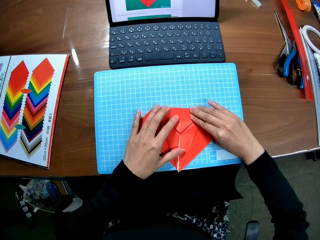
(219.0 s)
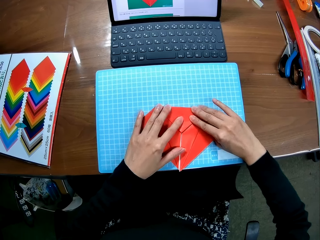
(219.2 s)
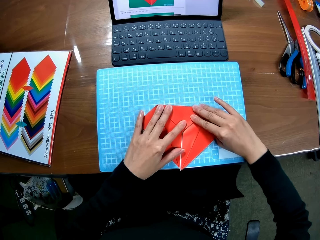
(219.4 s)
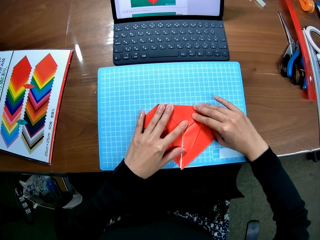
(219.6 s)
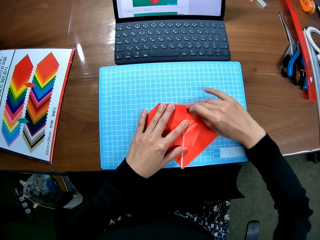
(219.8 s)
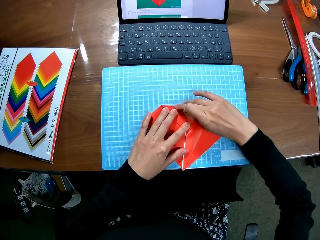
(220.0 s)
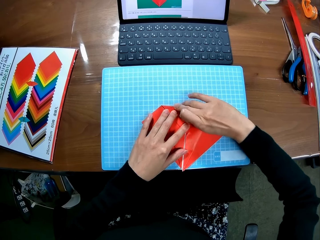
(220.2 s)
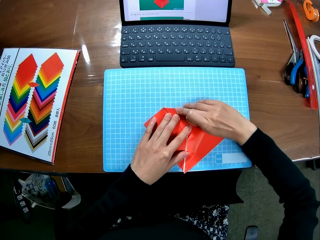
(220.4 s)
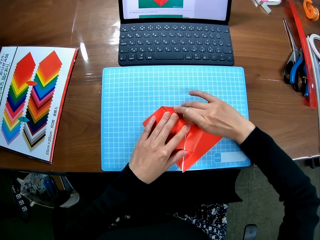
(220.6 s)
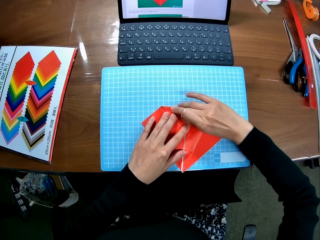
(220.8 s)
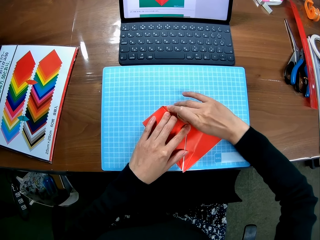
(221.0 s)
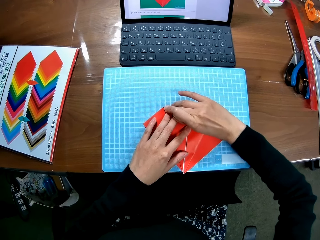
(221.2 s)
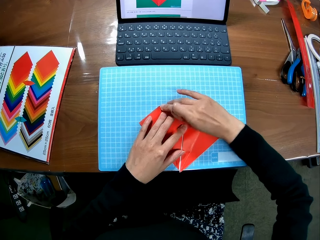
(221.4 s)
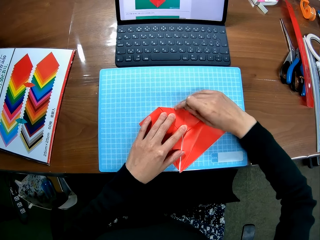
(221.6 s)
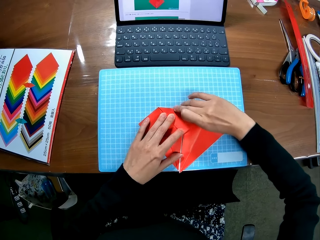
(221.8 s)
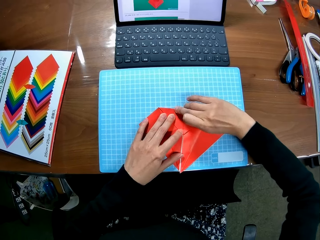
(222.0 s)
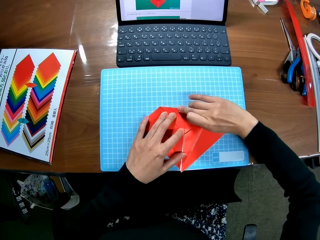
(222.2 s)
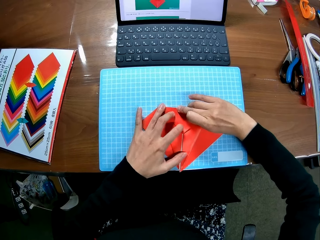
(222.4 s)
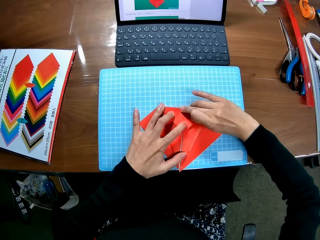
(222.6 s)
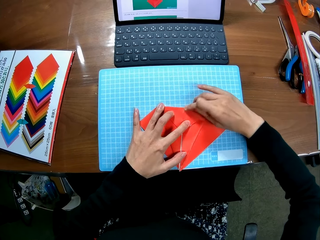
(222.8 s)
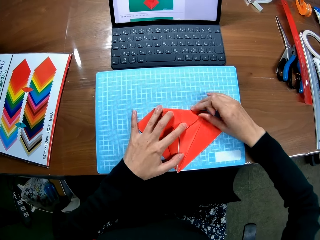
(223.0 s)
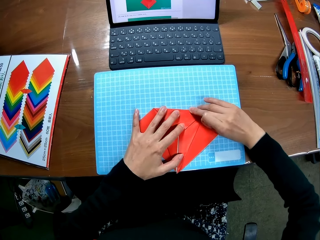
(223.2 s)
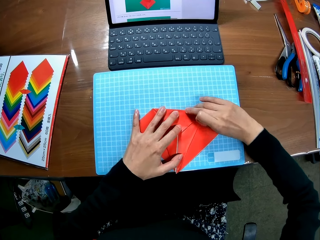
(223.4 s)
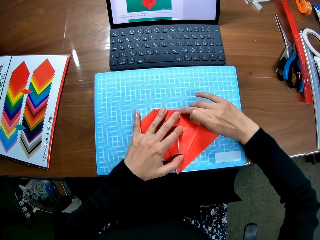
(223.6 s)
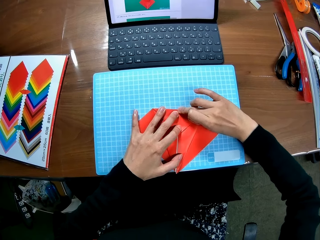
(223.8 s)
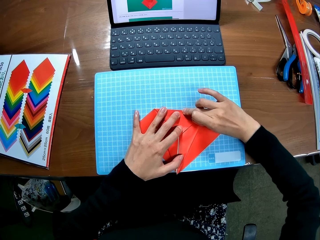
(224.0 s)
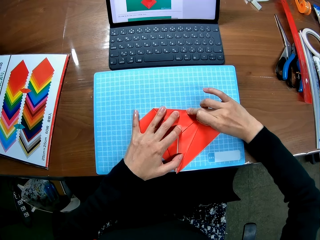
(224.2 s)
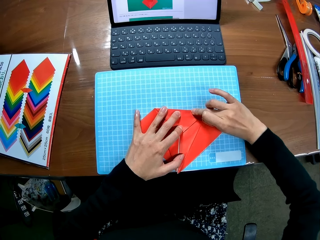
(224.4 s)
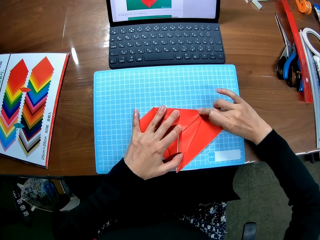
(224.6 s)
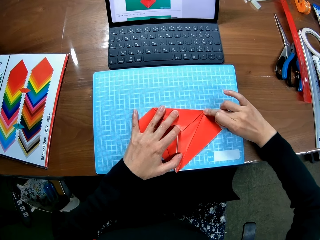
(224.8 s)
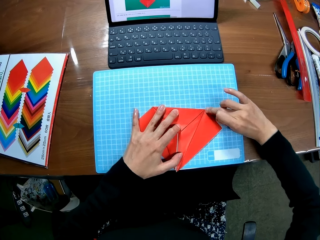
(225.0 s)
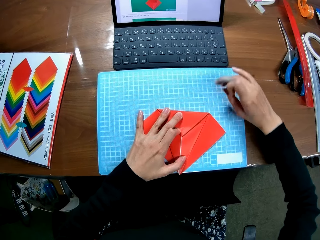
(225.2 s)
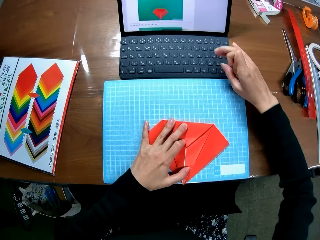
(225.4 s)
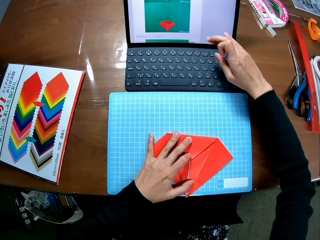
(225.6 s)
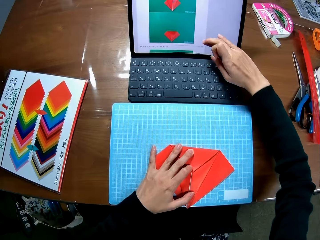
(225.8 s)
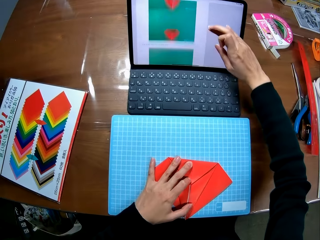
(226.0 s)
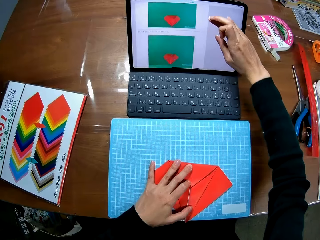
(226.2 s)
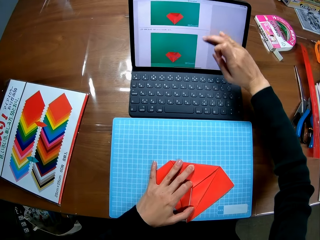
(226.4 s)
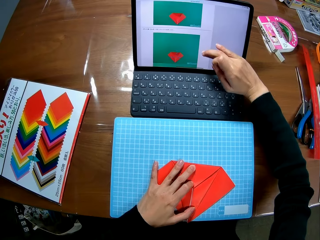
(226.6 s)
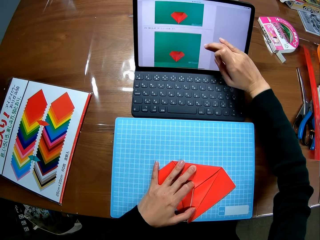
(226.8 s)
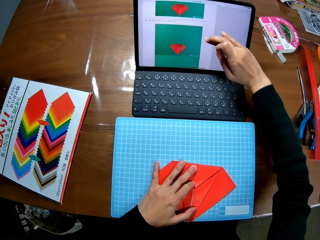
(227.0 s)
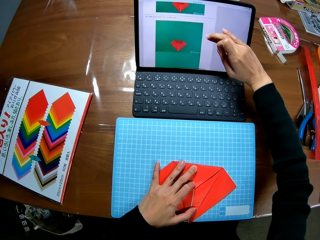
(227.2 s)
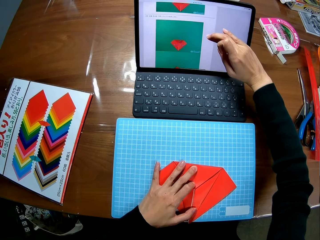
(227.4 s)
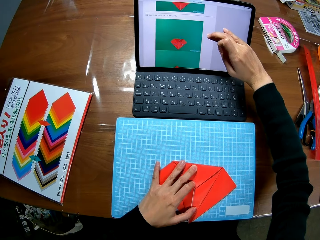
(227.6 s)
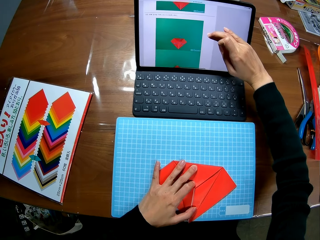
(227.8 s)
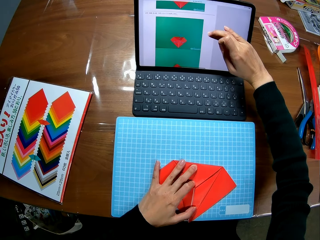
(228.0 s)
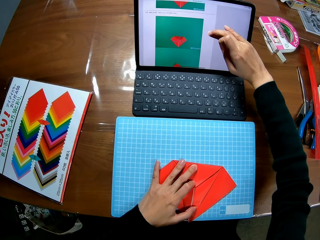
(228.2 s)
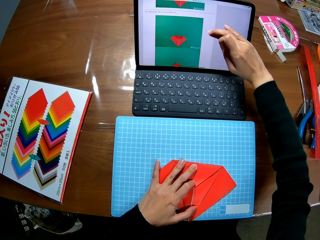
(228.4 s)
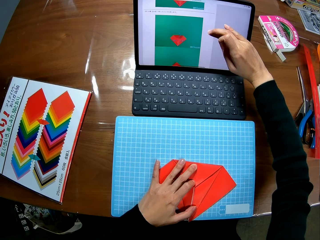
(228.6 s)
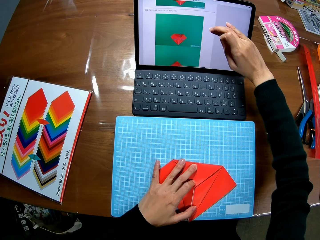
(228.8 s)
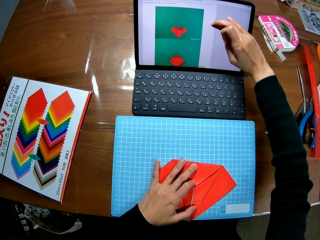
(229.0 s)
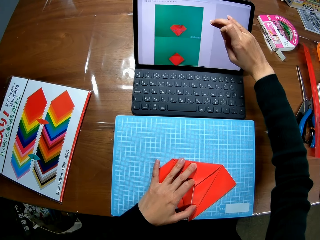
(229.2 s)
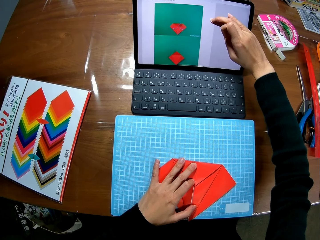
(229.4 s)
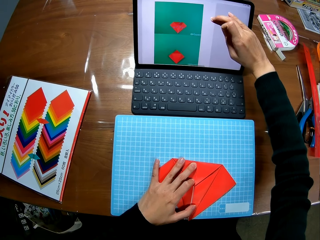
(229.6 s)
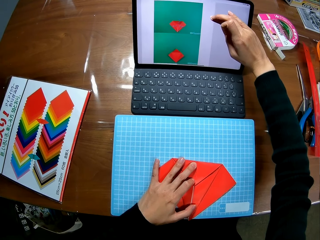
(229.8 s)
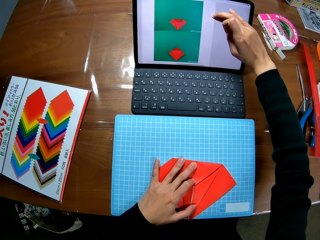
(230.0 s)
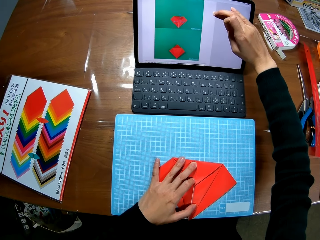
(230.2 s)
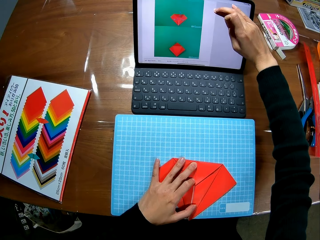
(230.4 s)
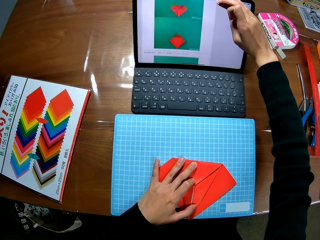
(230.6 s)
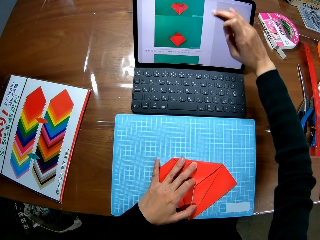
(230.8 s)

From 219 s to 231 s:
The camera wearer straightens the edges of the paper piece. She scrolls up the screen of the laptop with her right hand.

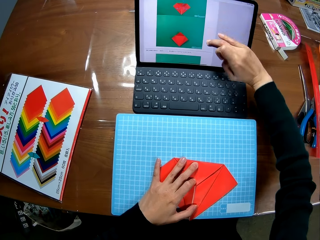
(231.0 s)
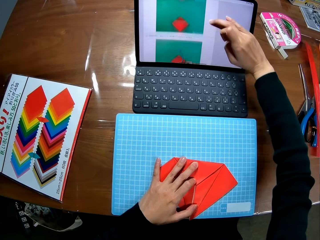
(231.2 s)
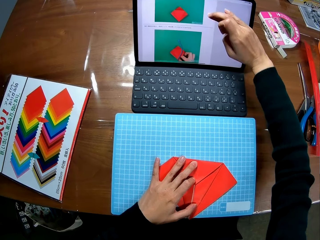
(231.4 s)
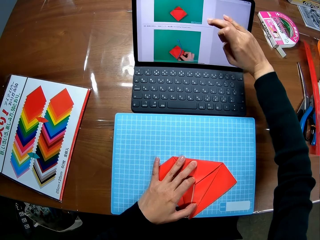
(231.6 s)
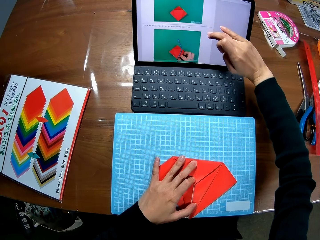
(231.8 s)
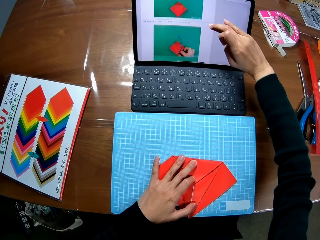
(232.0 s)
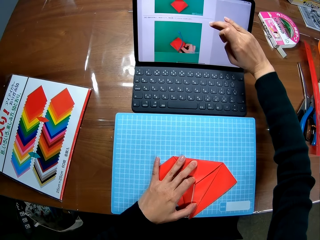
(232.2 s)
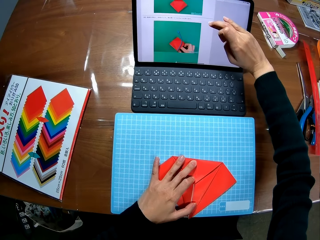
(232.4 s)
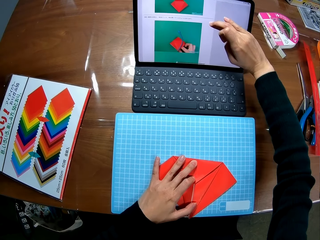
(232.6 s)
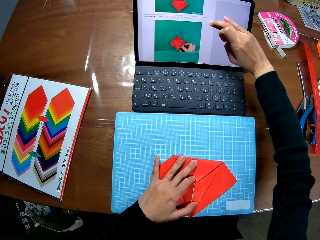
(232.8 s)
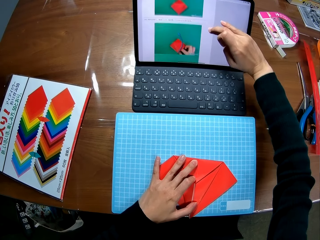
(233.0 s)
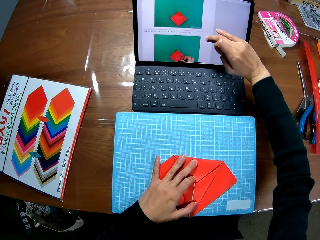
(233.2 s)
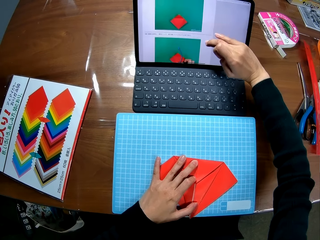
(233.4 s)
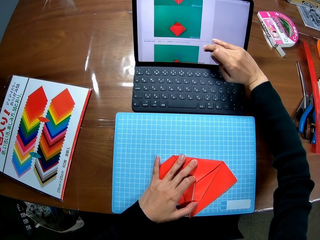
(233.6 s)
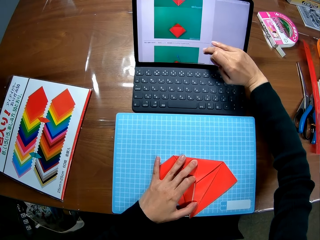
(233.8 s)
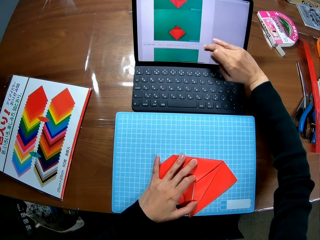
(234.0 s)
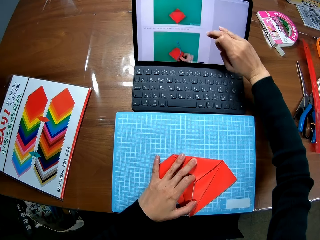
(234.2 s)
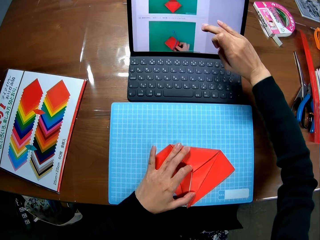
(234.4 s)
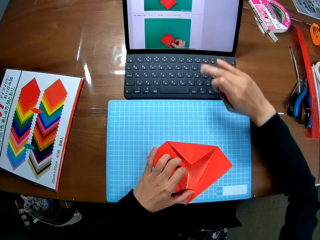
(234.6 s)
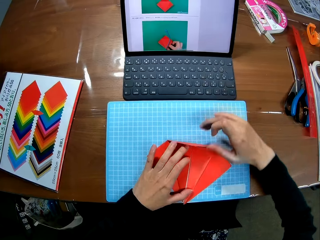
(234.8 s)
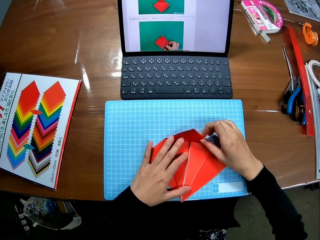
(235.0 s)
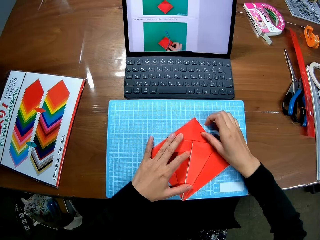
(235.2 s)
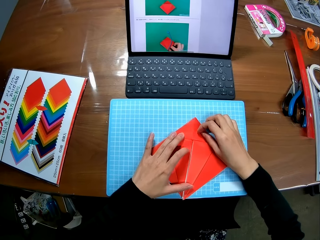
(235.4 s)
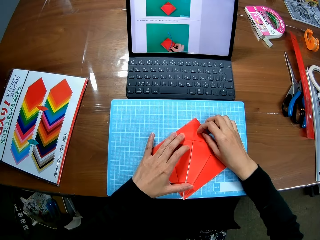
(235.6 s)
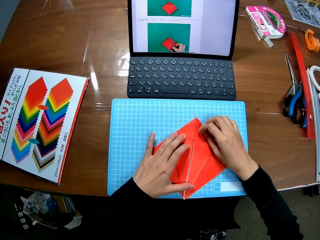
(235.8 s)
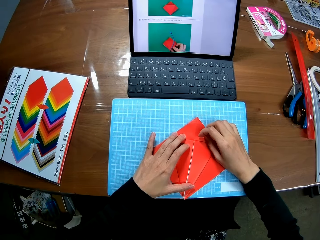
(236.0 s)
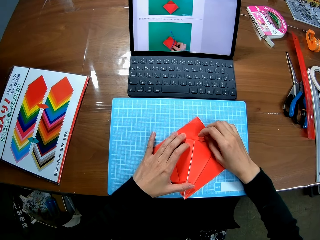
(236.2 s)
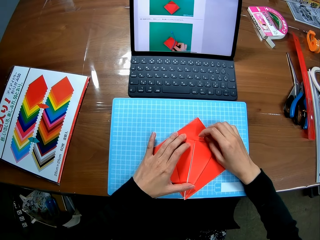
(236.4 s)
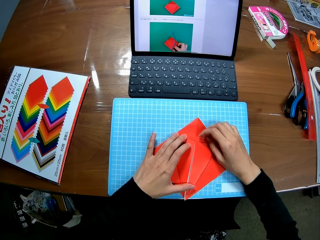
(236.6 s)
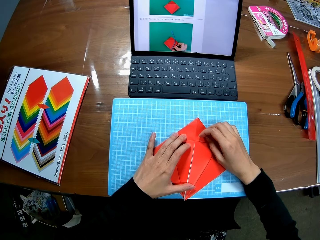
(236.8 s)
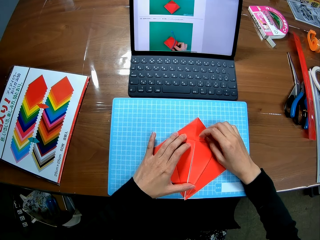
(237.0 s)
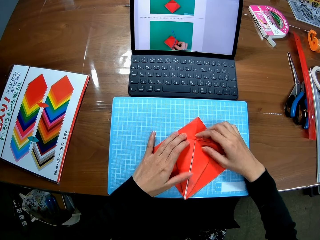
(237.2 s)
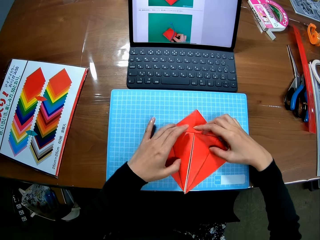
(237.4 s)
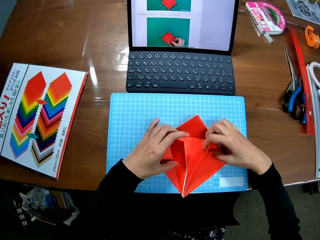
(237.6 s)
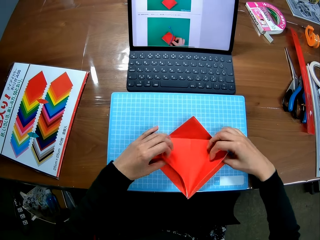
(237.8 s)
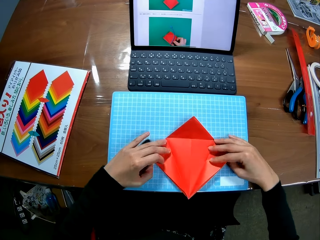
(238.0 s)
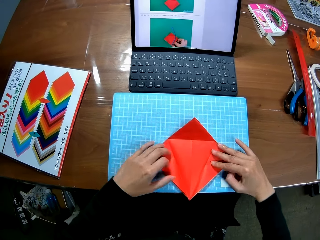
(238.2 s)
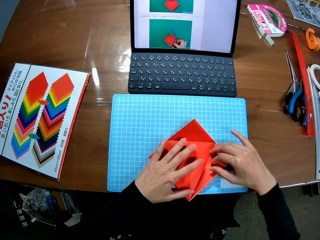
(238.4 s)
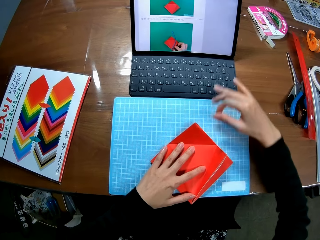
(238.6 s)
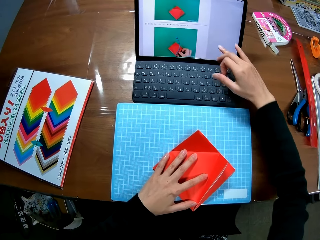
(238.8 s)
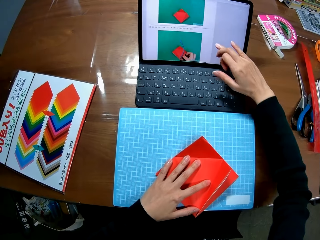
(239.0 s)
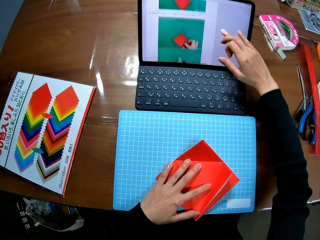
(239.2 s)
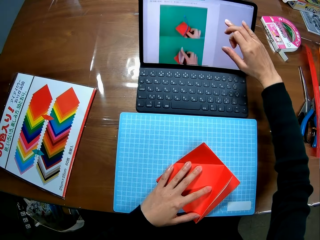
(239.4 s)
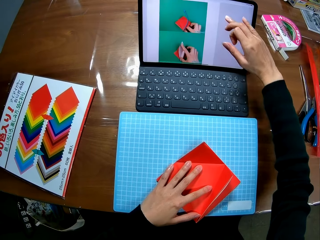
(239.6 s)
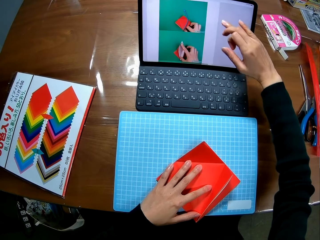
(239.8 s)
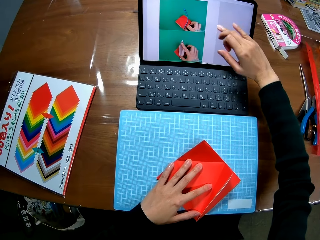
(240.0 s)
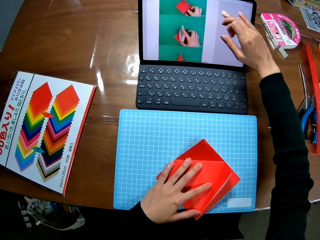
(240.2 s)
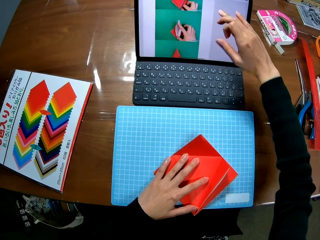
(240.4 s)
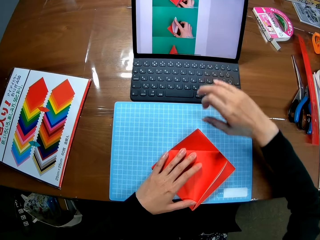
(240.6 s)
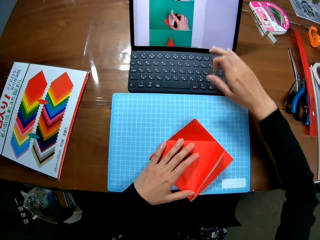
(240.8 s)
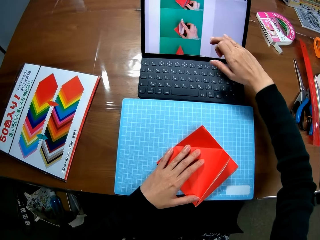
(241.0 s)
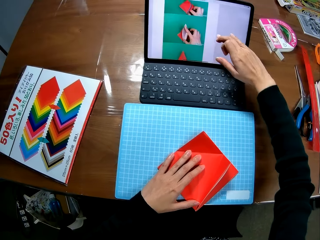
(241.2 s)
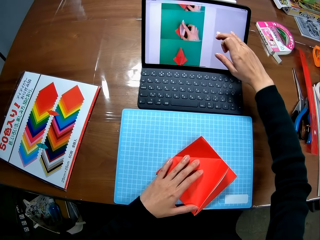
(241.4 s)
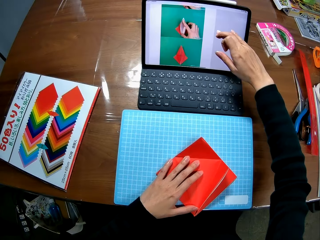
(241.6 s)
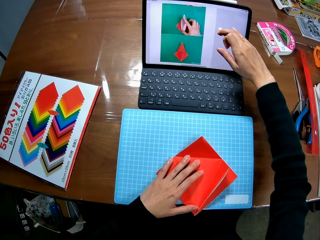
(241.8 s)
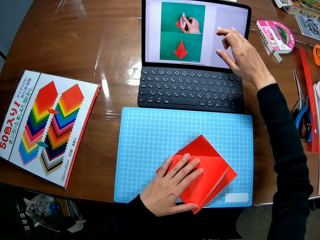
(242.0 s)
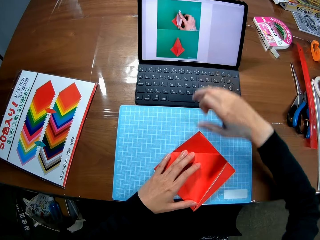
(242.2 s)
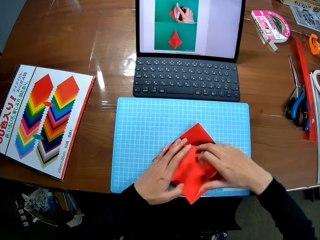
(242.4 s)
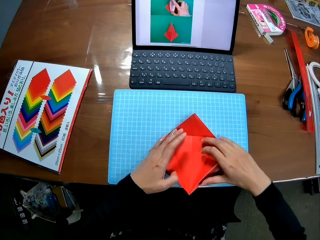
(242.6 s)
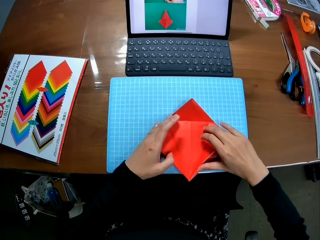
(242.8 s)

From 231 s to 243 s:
The camera wearer folds the craft paper. She unfolds the edges of the paper piece. She scrolls up the screen of the laptop with her right hand.
